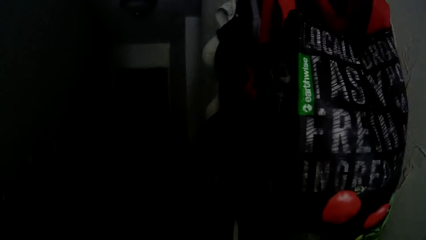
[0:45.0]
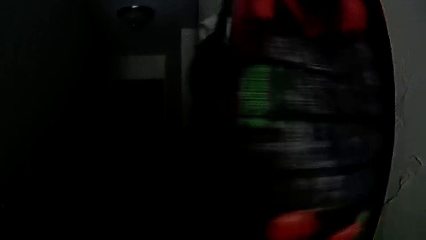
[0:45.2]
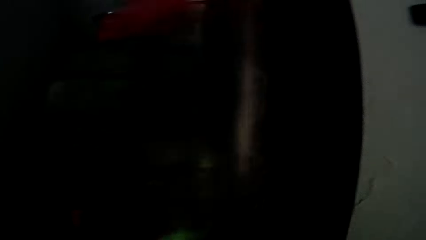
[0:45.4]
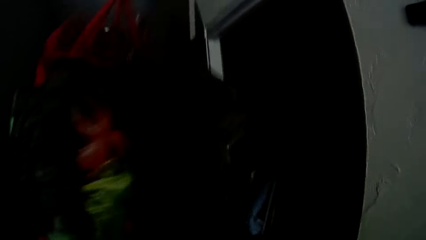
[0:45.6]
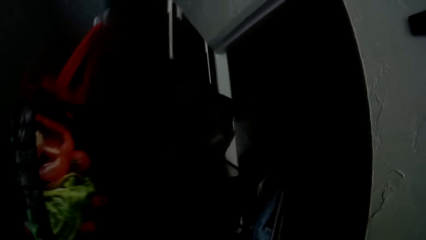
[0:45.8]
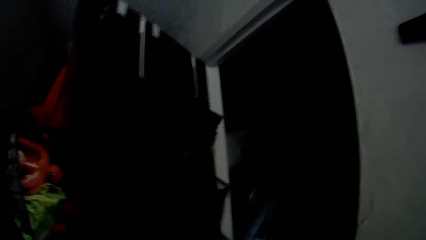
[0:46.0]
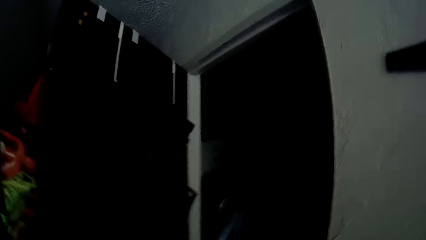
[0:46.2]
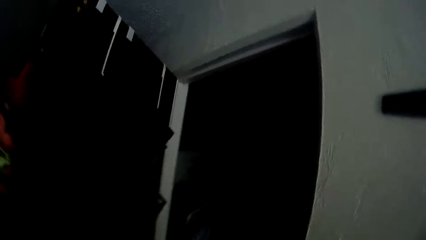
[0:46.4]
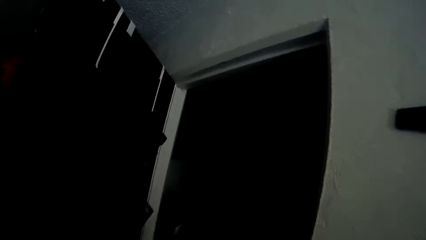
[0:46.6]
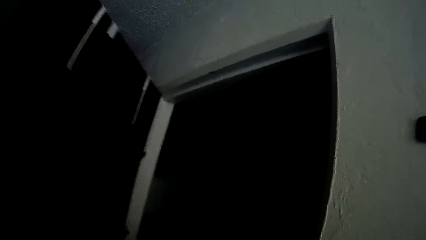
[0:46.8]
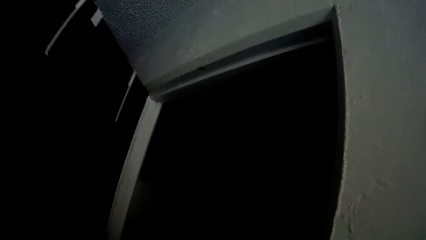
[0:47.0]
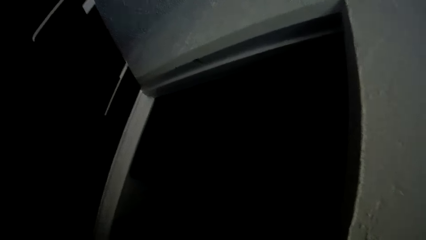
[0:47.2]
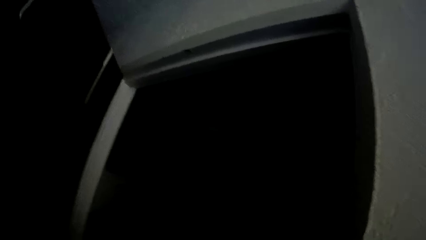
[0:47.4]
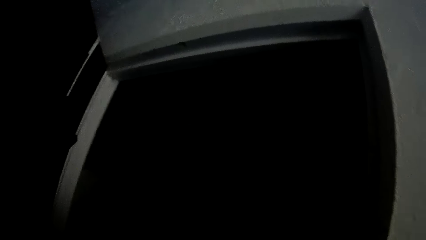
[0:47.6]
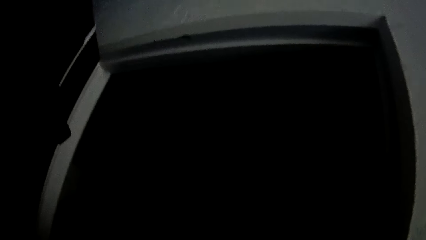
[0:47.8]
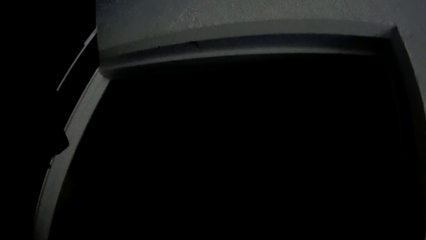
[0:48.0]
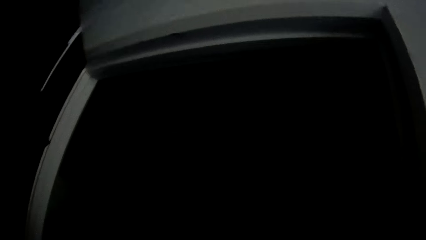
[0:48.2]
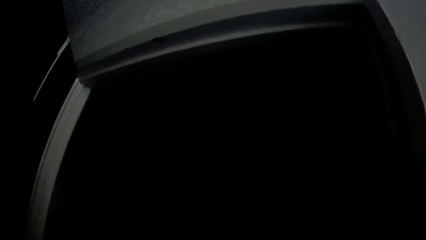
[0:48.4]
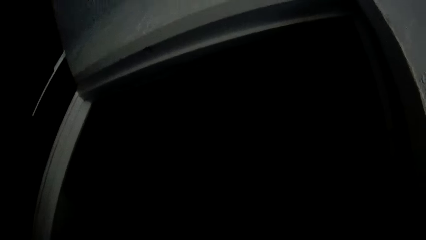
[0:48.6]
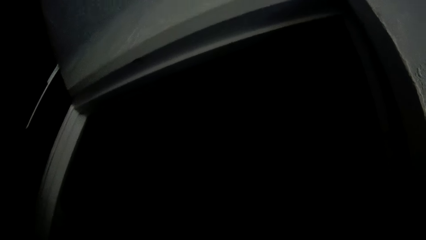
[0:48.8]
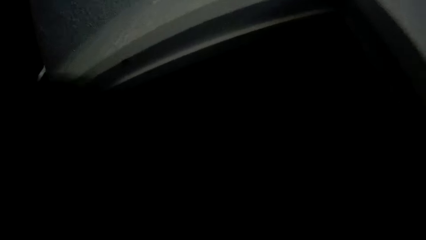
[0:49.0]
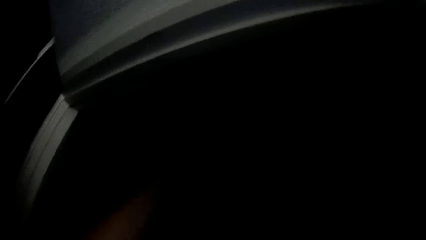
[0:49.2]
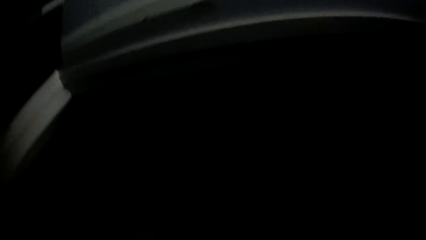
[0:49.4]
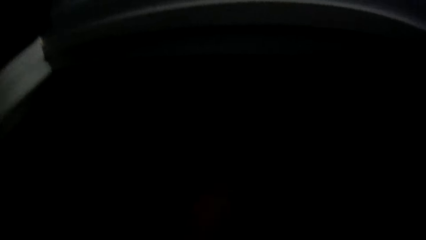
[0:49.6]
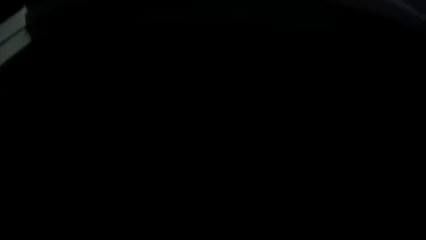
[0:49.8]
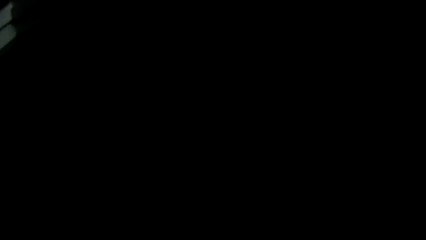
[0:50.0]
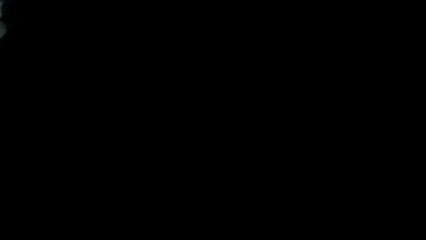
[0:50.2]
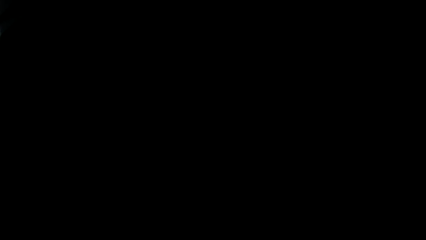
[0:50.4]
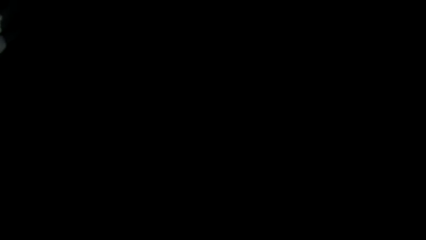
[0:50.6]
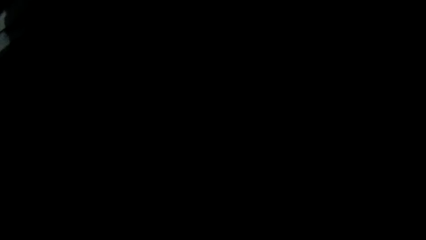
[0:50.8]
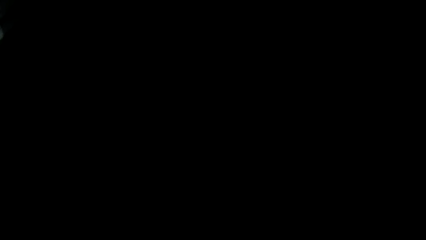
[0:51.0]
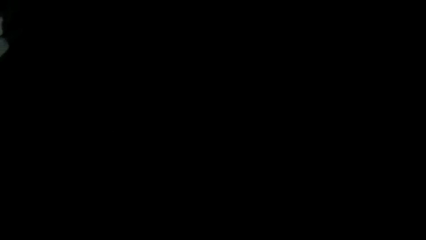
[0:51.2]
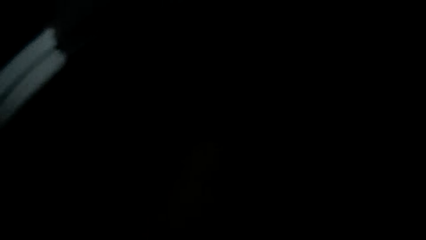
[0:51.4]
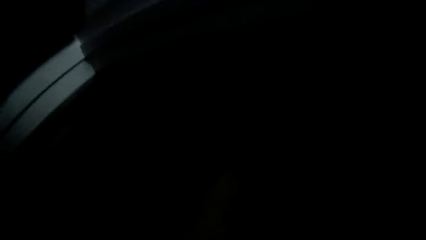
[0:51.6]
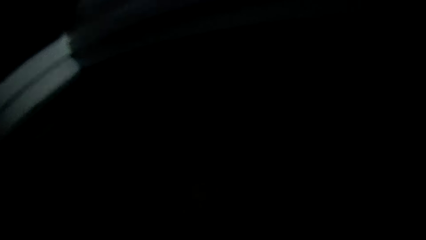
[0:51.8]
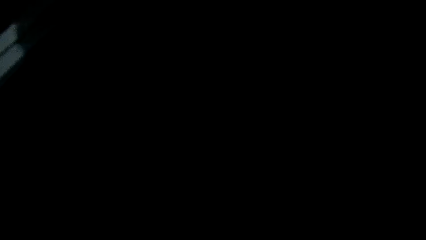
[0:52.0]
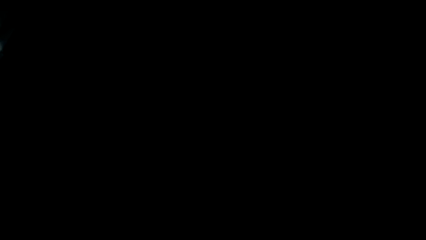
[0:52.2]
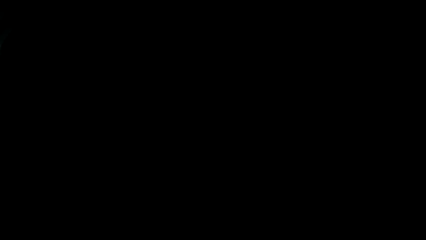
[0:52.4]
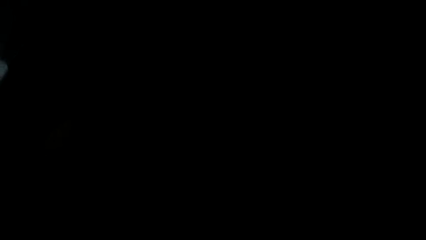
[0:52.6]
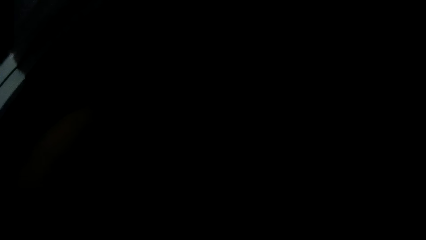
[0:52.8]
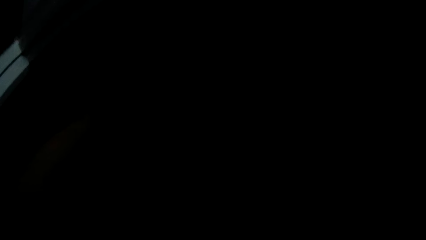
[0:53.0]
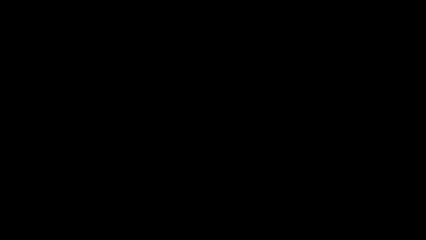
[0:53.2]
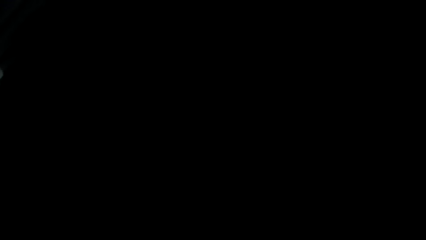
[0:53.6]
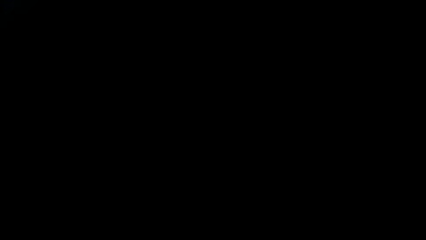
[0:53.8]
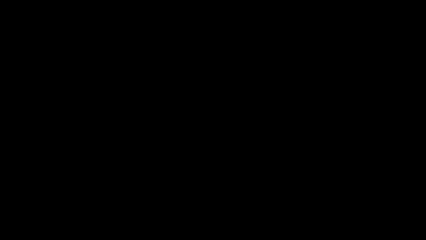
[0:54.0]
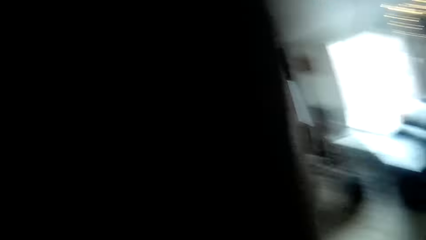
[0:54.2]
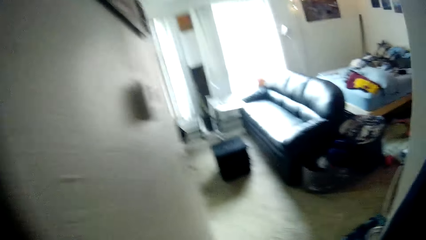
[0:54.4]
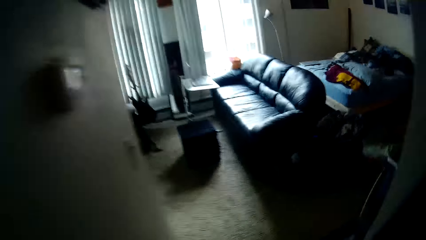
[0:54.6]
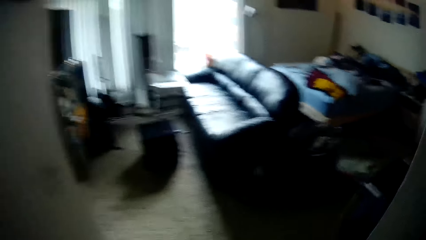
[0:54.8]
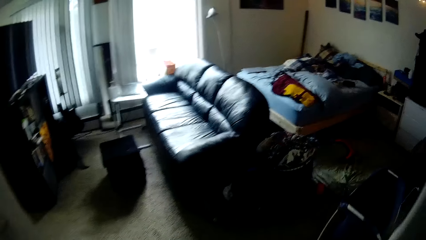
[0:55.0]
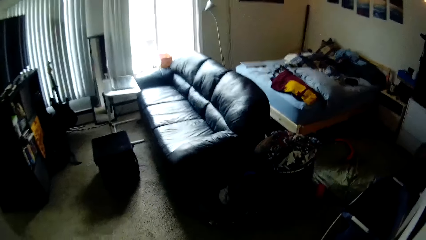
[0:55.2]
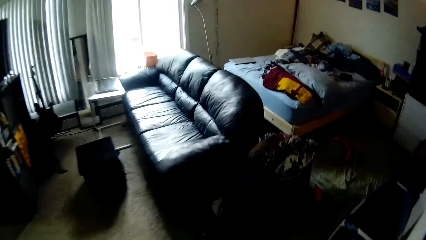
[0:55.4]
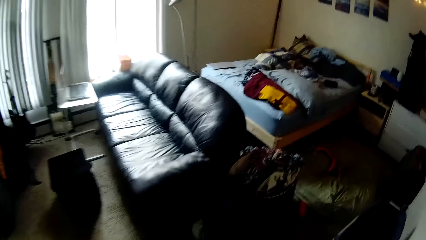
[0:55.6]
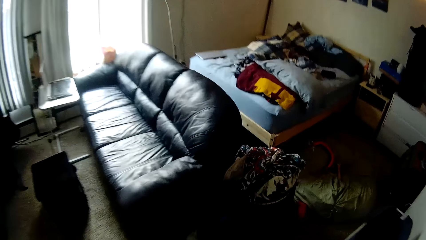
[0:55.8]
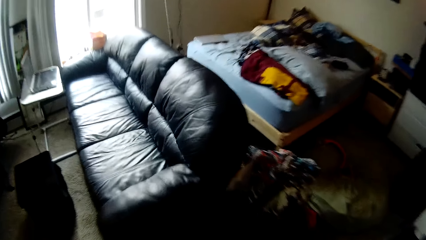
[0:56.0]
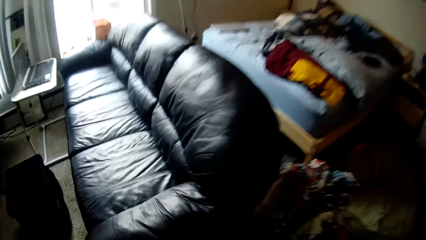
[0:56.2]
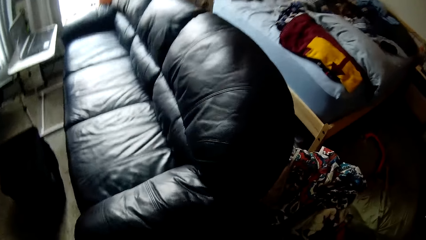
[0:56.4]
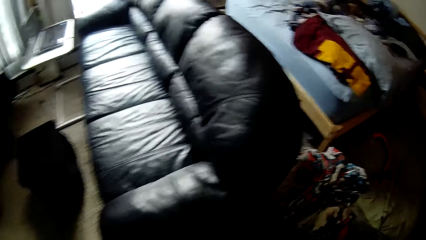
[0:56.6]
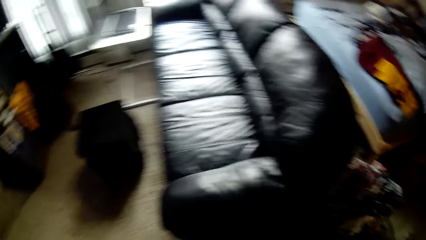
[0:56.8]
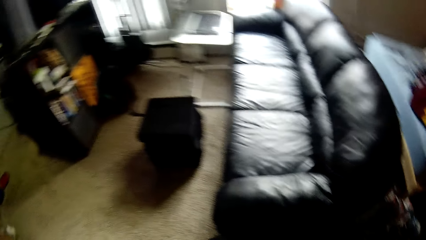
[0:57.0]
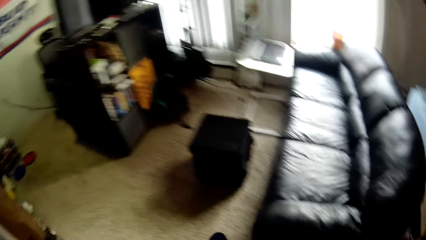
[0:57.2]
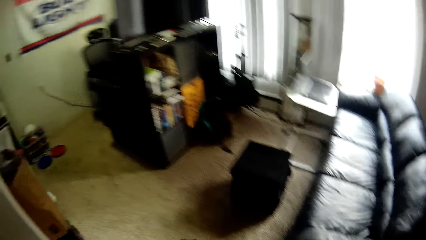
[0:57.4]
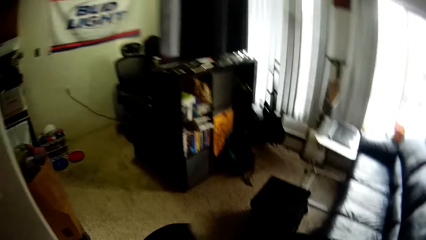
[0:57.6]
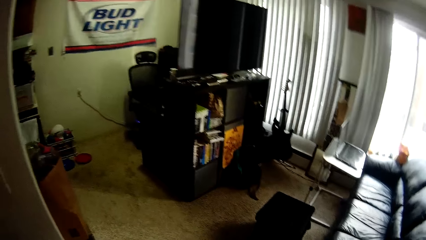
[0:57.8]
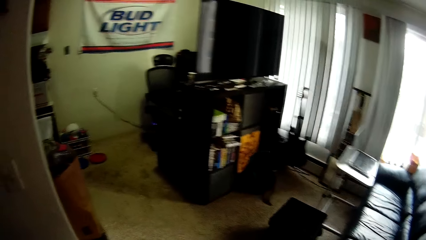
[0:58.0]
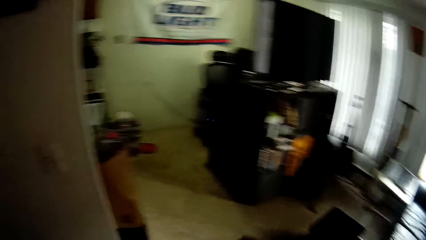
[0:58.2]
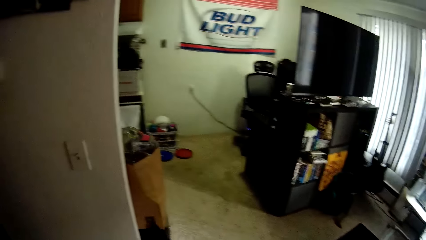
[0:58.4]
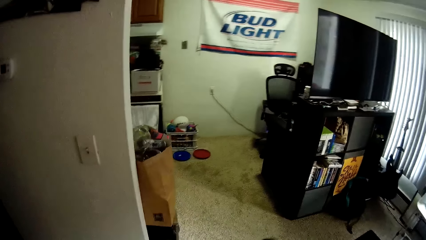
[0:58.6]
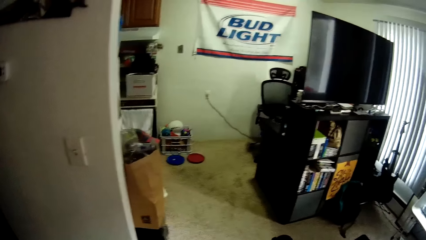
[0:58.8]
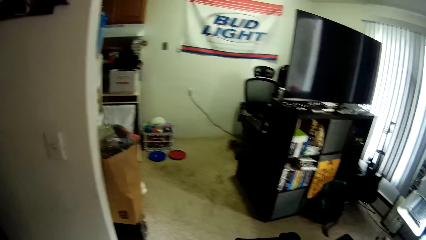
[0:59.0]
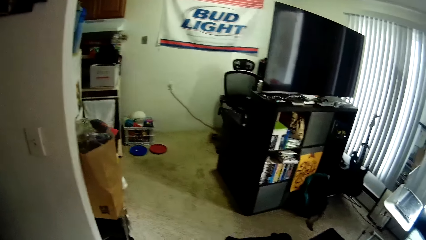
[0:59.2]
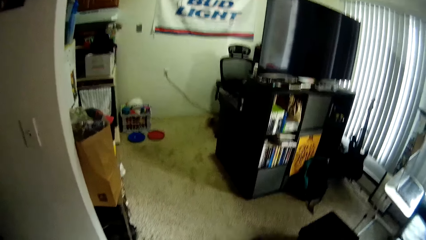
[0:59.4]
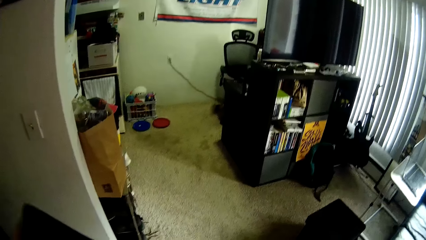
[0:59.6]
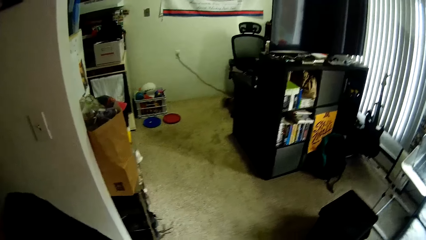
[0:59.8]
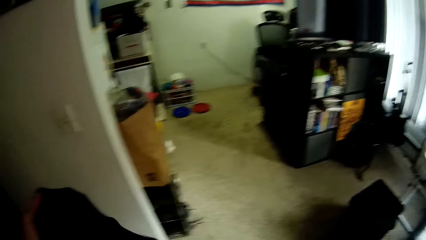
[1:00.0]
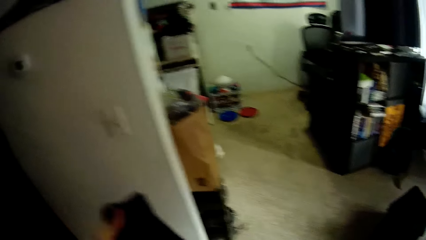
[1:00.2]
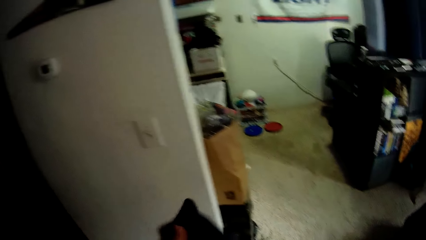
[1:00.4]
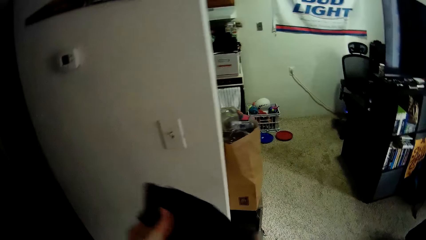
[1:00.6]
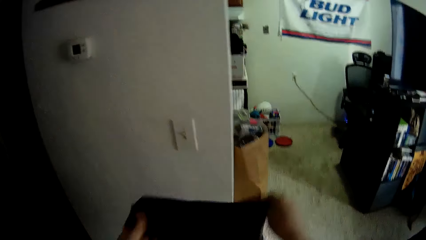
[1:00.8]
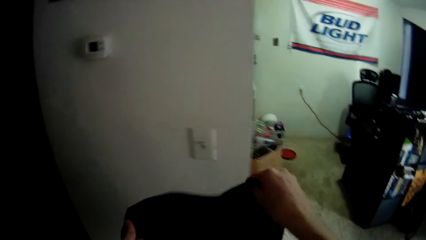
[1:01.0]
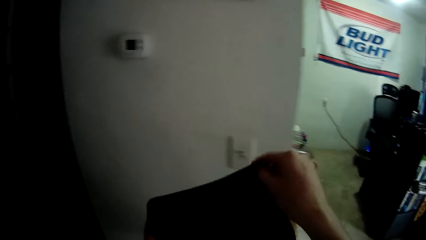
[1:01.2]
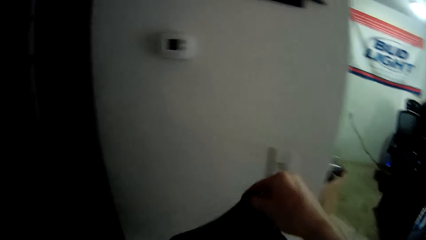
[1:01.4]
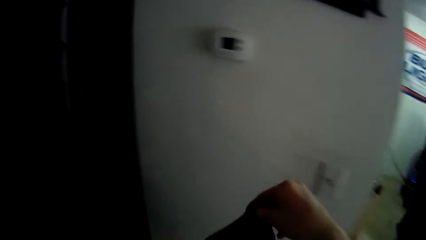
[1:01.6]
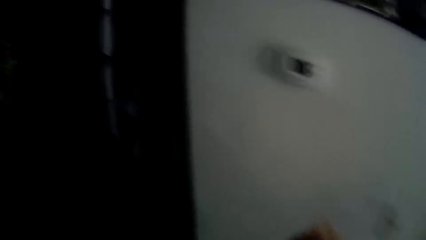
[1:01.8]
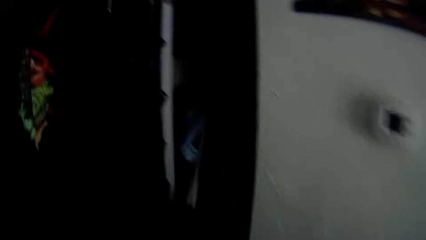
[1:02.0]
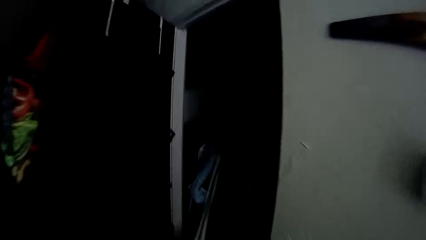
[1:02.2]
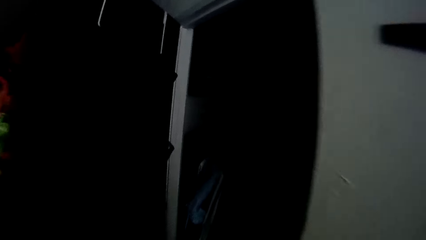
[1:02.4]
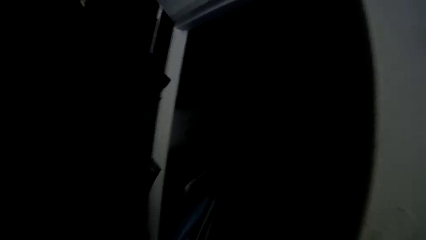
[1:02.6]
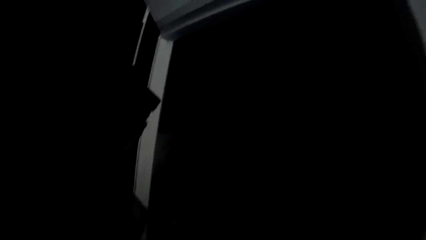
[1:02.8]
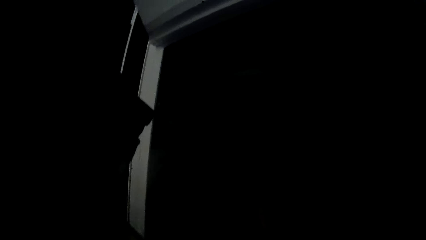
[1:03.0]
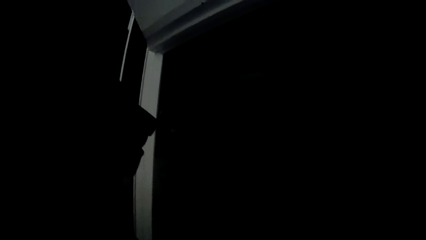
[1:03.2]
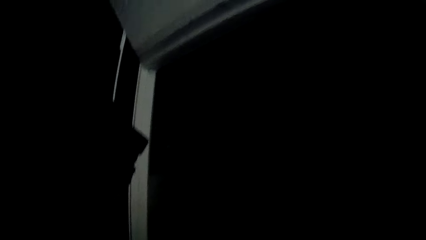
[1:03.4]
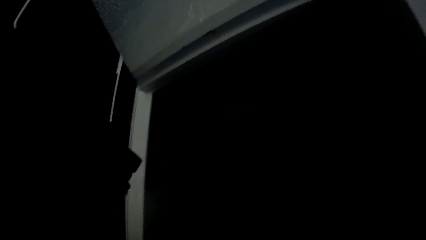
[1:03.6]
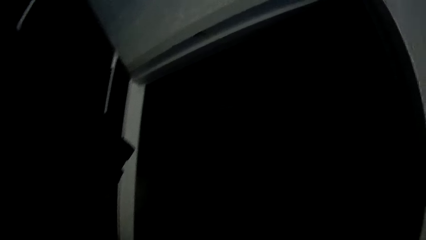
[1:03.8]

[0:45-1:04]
The camera wearer opens a door with his left hand. He adjusts a cloth with his hands.
